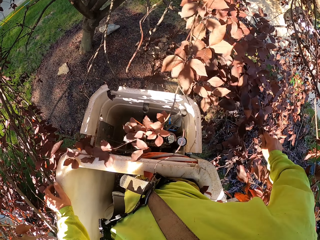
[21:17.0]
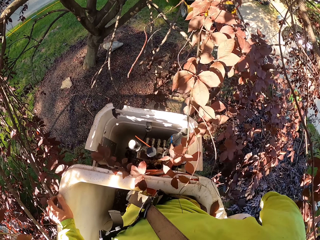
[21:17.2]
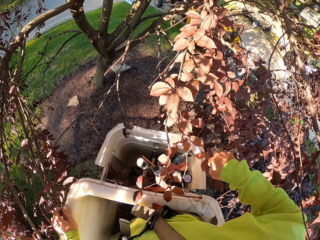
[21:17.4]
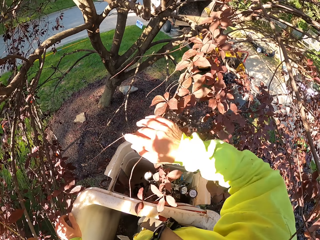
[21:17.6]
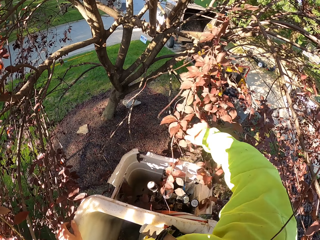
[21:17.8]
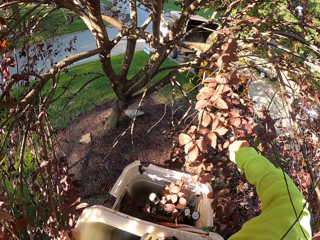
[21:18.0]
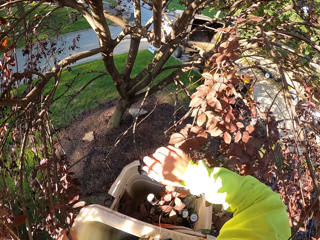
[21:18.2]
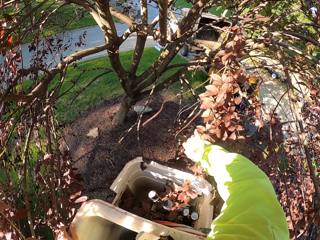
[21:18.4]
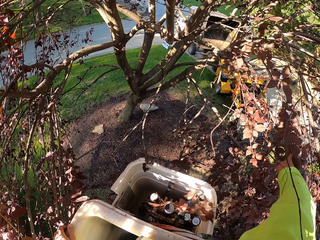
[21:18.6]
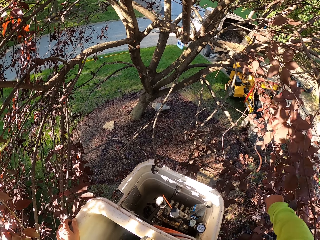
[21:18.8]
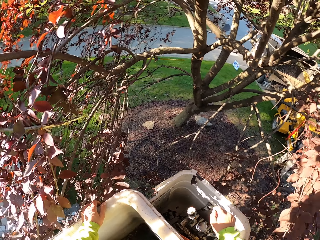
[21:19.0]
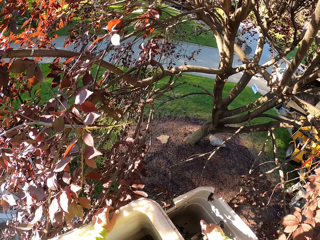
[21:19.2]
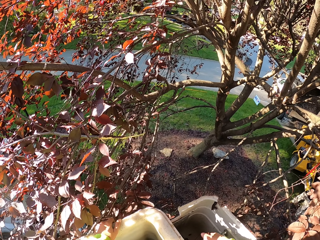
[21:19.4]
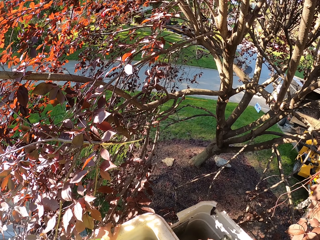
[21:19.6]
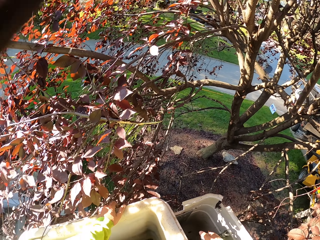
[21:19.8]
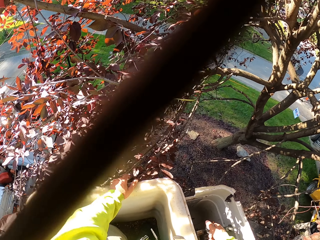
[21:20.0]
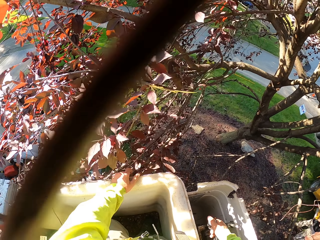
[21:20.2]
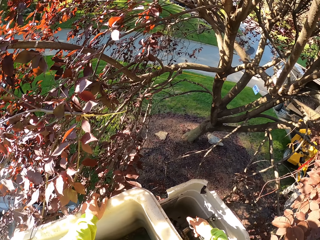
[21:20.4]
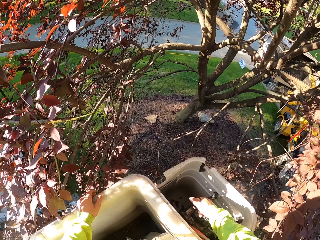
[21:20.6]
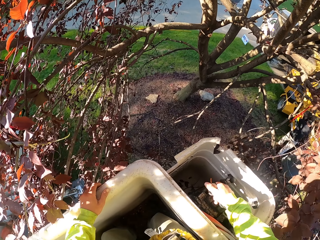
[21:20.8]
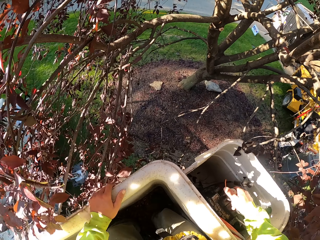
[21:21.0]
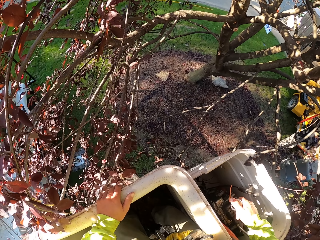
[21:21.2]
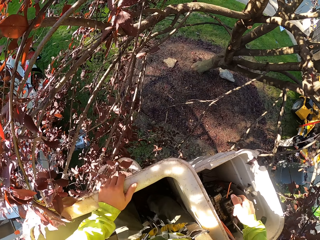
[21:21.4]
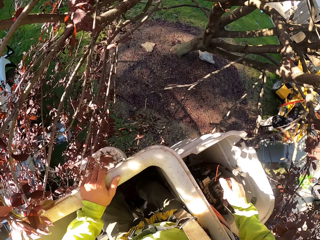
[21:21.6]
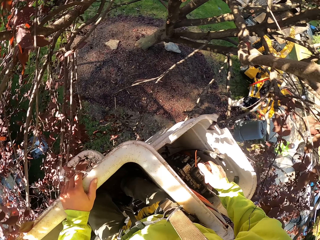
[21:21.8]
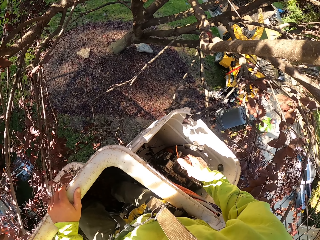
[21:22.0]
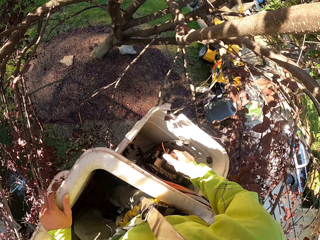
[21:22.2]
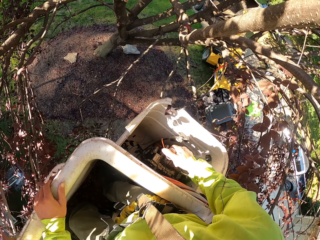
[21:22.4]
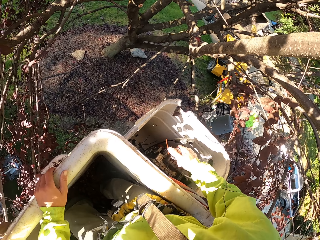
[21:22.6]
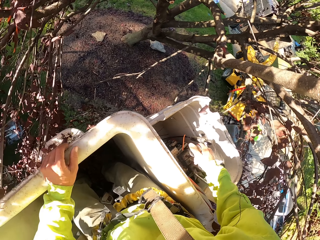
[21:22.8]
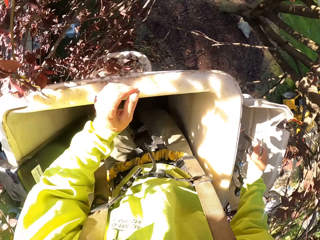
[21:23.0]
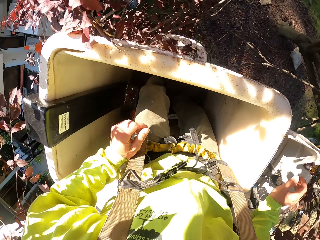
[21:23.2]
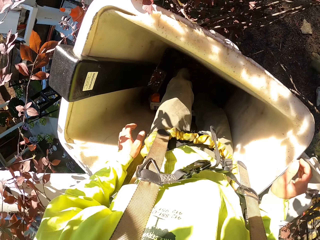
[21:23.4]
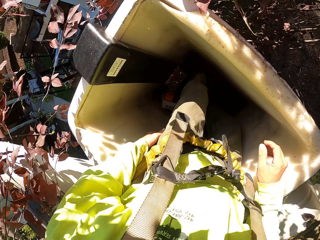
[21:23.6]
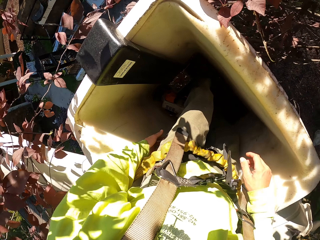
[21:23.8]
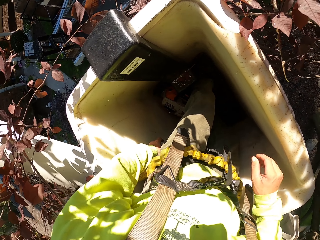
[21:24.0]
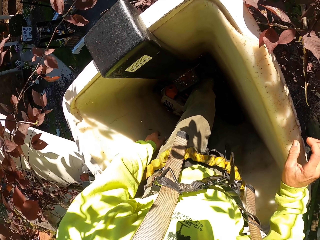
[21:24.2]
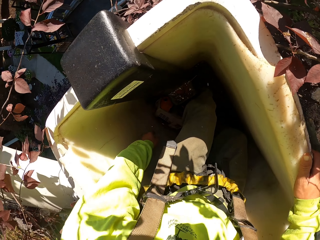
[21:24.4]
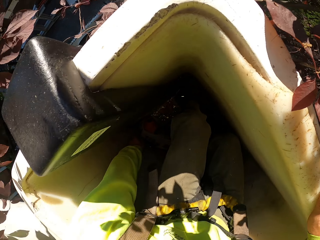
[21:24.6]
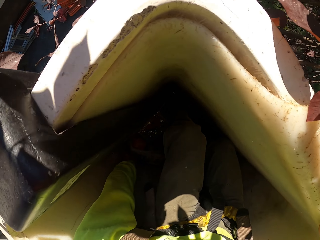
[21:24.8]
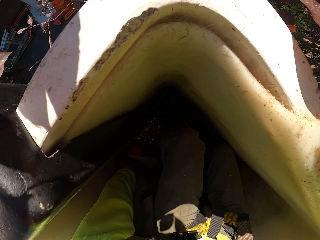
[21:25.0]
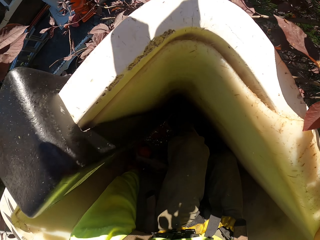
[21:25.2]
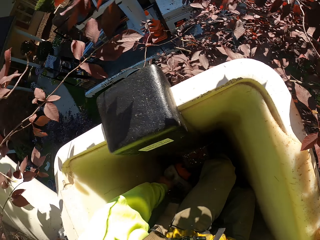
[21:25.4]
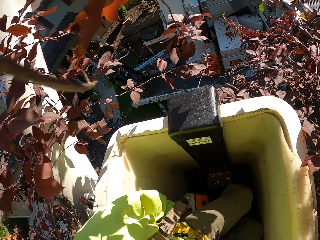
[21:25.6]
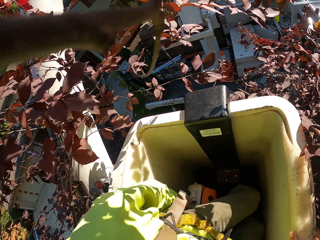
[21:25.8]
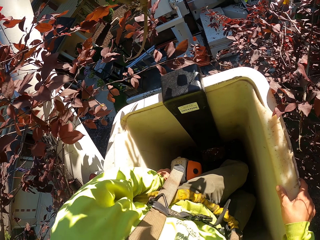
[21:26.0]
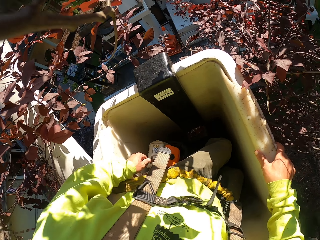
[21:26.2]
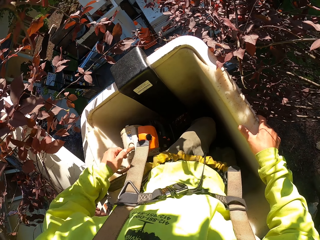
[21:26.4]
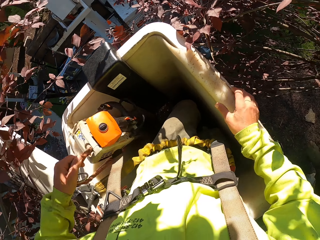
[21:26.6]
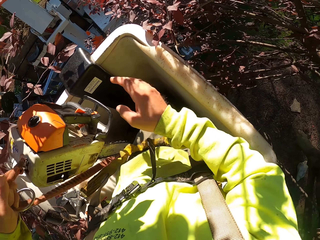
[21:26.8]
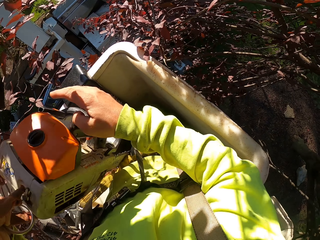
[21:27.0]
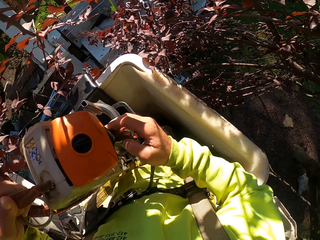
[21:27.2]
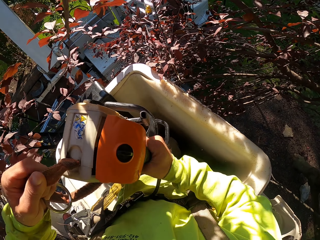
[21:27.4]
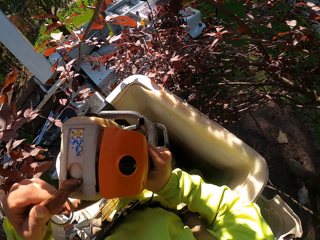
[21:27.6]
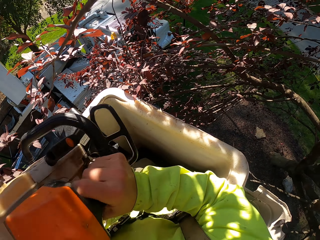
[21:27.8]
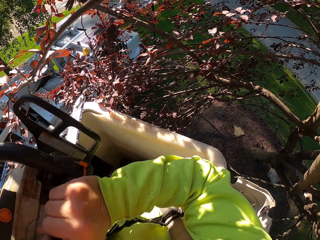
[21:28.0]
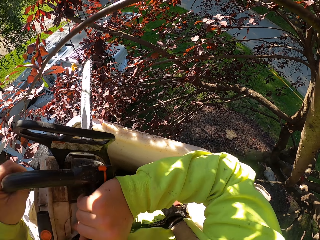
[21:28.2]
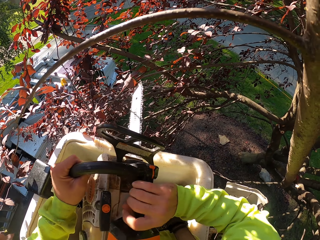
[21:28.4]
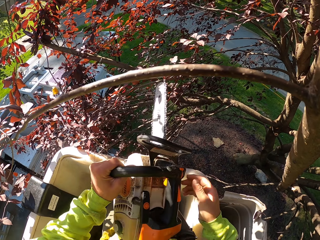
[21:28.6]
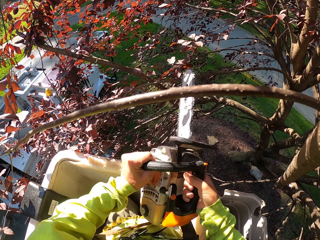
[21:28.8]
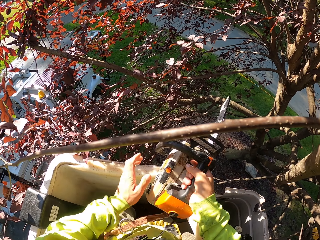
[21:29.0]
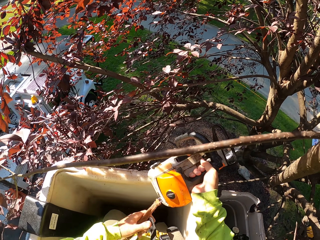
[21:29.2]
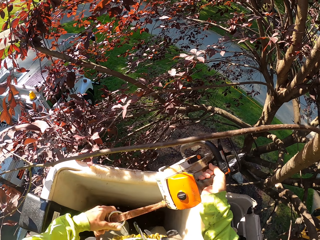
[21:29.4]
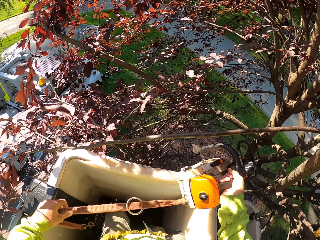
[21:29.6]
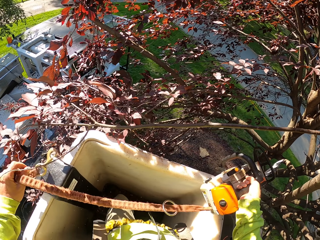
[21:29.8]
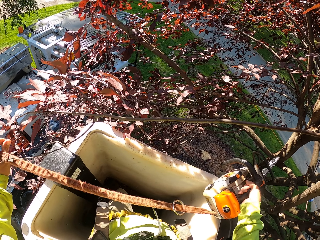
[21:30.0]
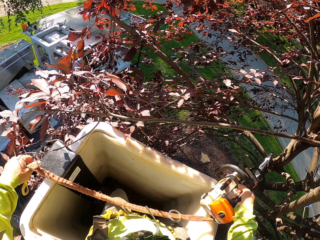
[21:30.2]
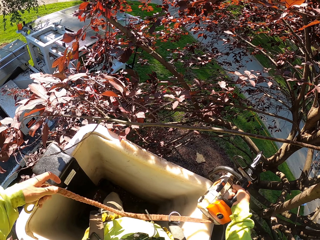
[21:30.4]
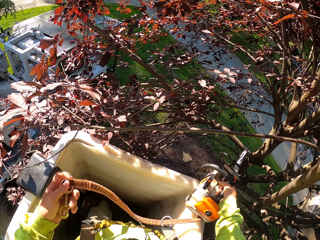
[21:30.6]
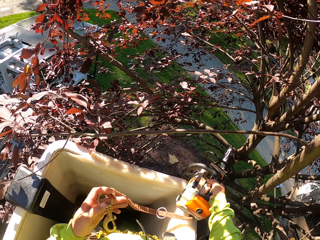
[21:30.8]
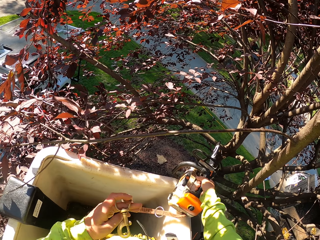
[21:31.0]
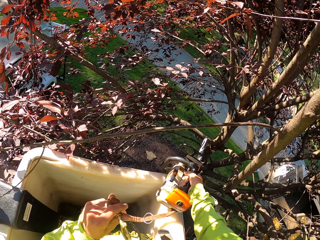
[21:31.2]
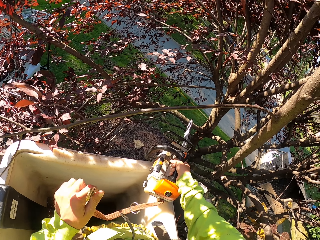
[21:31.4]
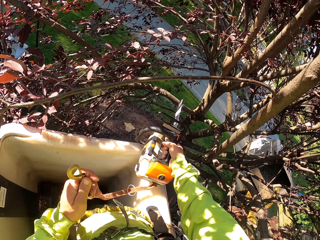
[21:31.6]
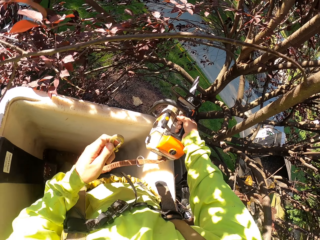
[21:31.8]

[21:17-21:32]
The camera wearer picks a branch from the tree with his right hand. He throws the branch on the ground with his right hand. He pushes leaves. He moves branches in the tree with his right hand. He pushes the leaves again. He operates the boom lift lever with his right hand. He picks a chainsaw from the boom lift with his left hand. He holds the chainsaw with both hands. He holds the chainsaw strap with his left hand.

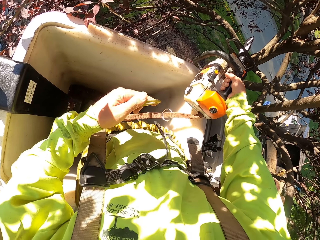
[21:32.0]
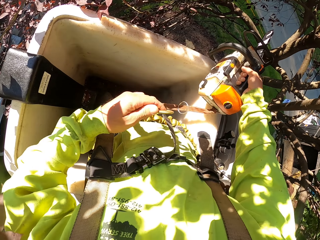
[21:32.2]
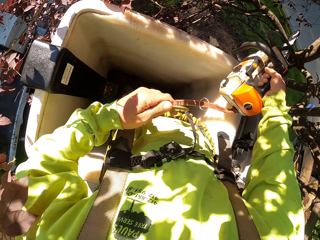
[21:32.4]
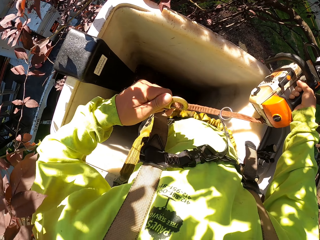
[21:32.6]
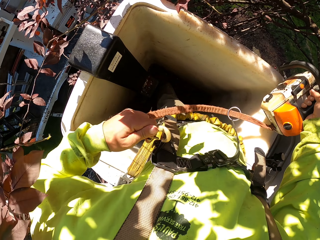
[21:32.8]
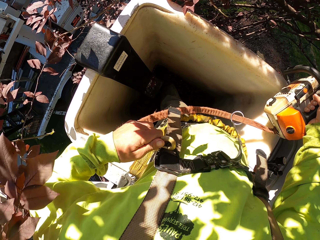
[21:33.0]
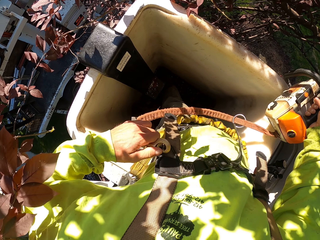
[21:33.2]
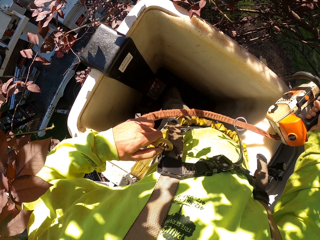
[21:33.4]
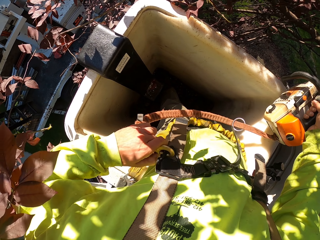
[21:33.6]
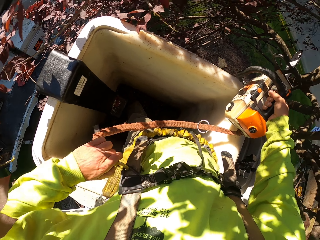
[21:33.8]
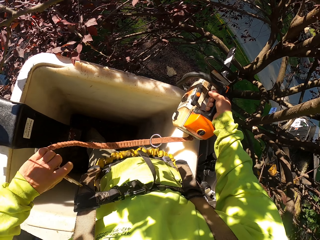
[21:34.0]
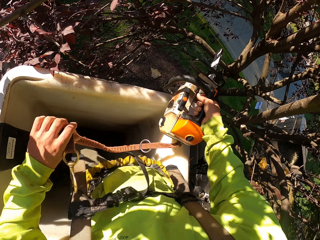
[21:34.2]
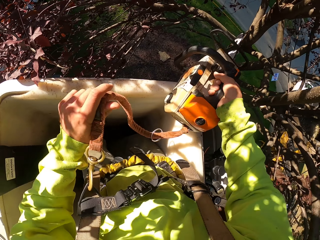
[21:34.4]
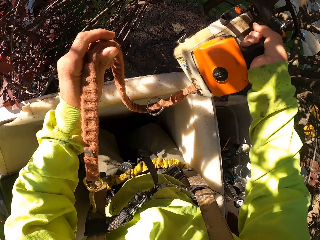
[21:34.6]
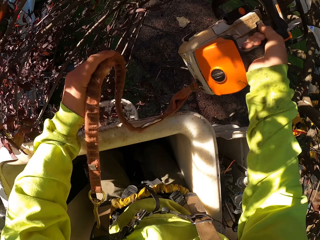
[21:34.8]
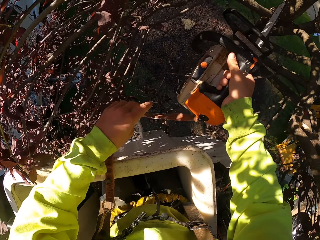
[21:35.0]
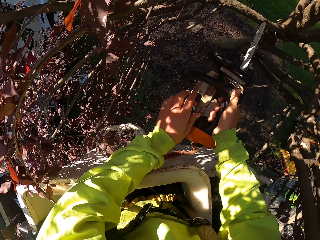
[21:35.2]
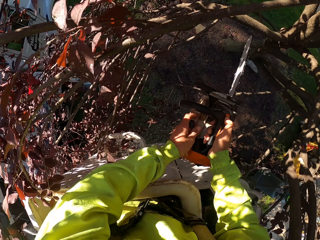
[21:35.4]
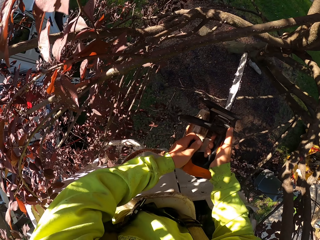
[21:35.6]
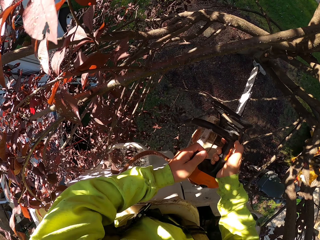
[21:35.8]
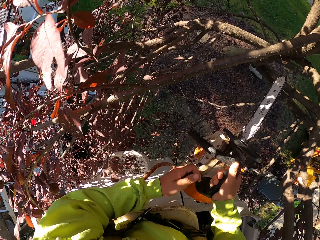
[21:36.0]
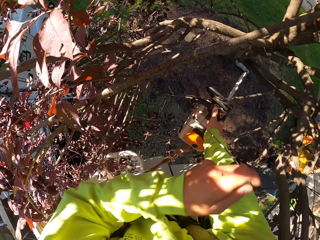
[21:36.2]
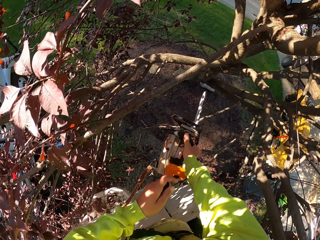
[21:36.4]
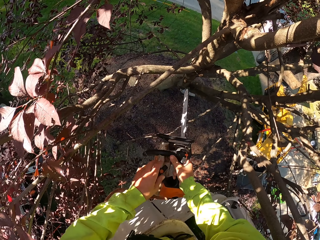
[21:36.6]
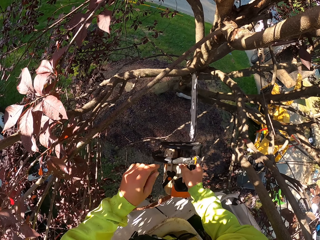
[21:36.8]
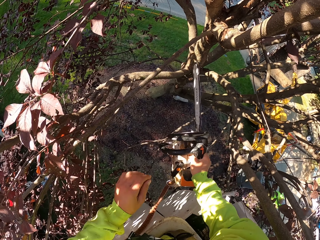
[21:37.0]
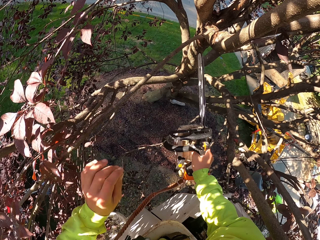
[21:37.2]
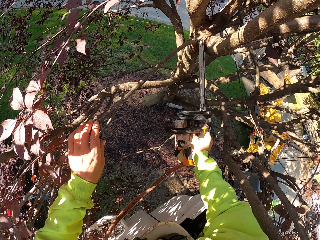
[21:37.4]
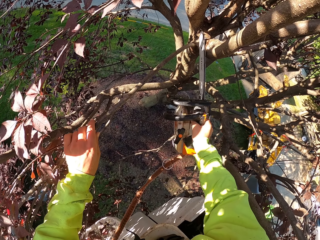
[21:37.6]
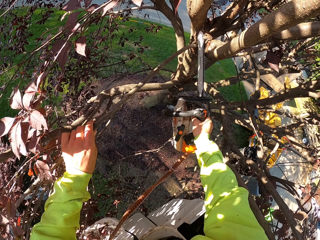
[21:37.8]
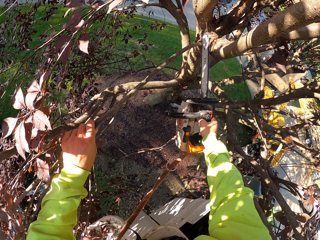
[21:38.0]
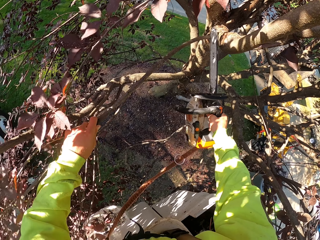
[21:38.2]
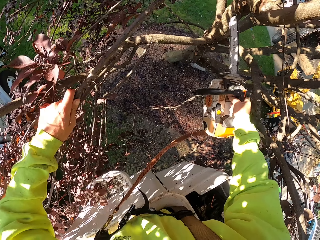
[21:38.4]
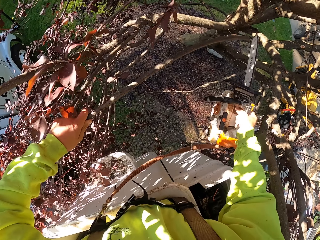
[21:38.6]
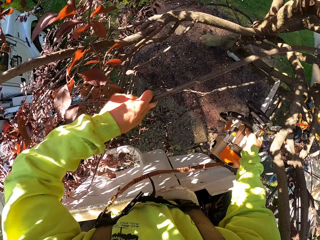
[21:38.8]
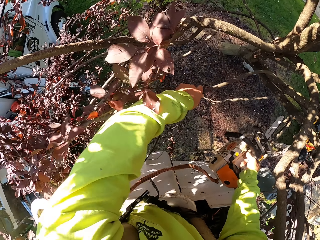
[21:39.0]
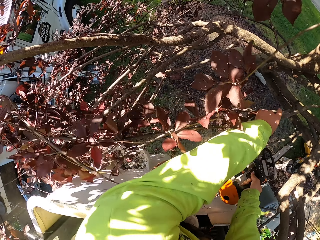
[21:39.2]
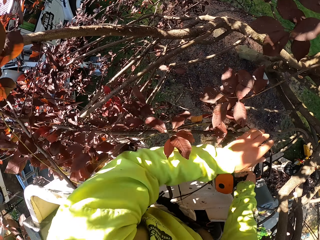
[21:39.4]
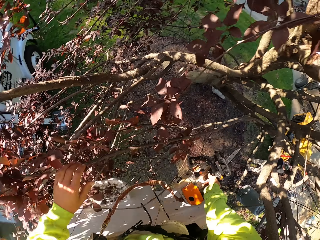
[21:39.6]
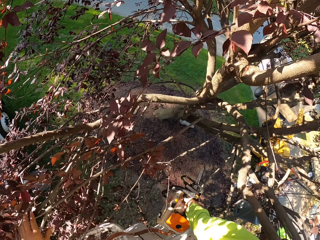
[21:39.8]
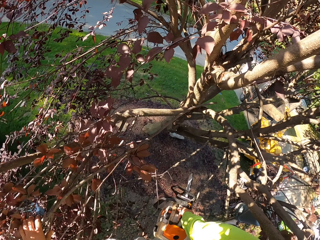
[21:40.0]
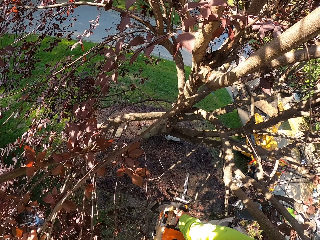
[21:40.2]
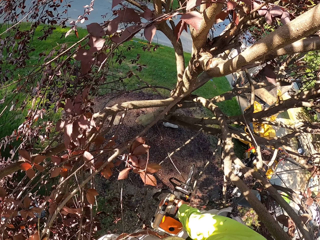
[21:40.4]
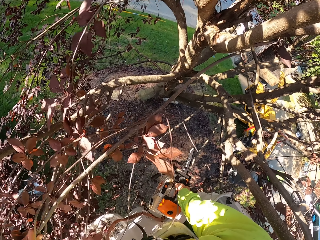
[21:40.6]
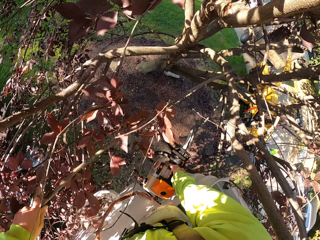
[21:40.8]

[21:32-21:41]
The camera wearer hooks the chainsaw strap to his harness with his left hand. He operates the chainsaw with his left hand. He holds a branch with his left hand. He cuts the branch from the tree with the chainsaw in his right hand. He throws the branch on the ground with his left hand.
